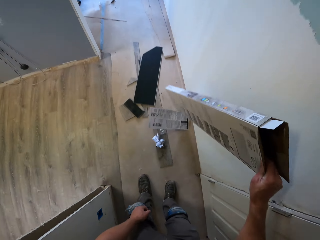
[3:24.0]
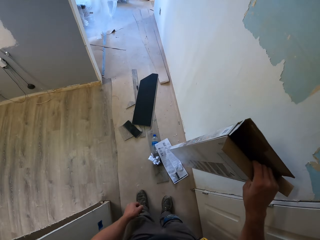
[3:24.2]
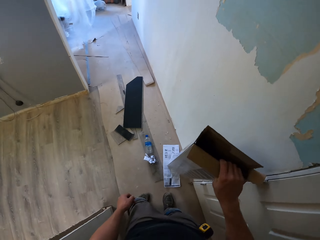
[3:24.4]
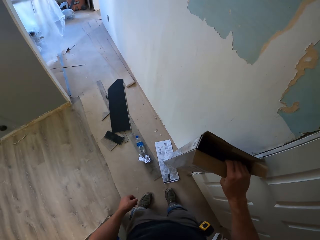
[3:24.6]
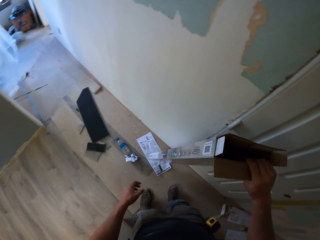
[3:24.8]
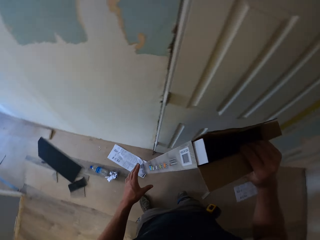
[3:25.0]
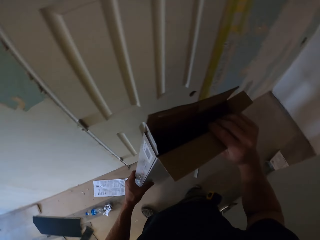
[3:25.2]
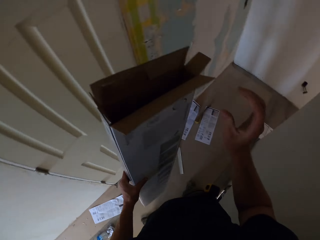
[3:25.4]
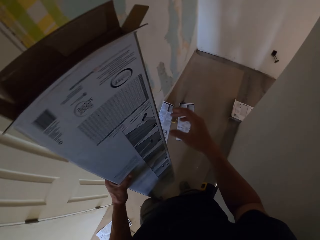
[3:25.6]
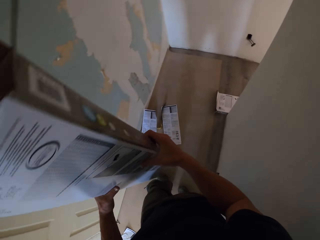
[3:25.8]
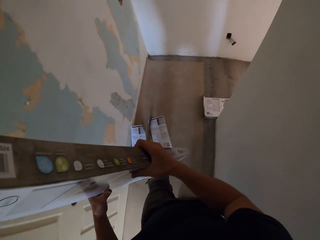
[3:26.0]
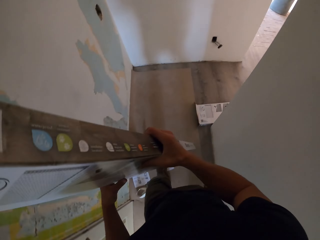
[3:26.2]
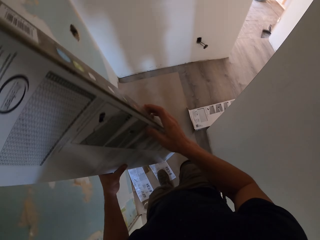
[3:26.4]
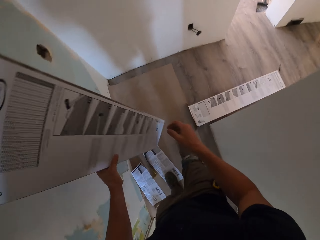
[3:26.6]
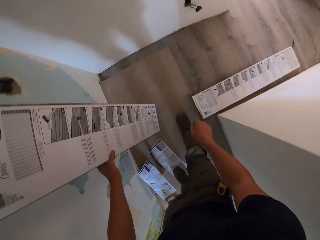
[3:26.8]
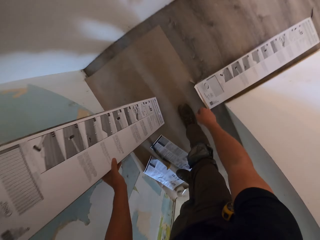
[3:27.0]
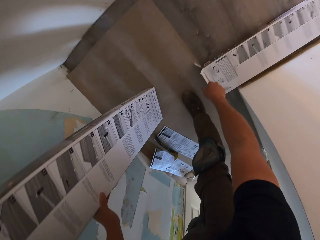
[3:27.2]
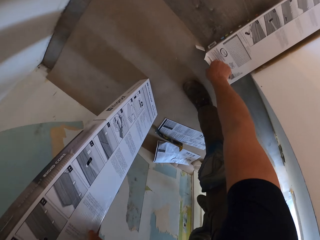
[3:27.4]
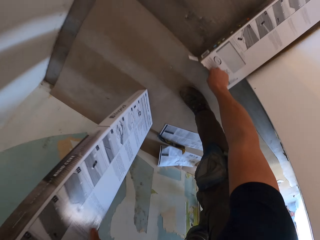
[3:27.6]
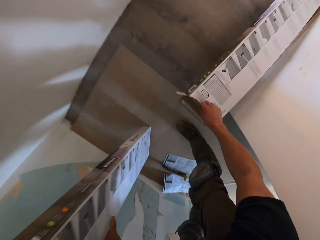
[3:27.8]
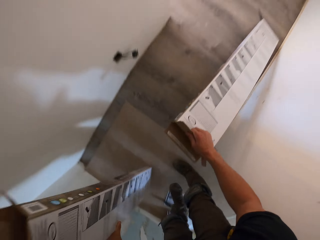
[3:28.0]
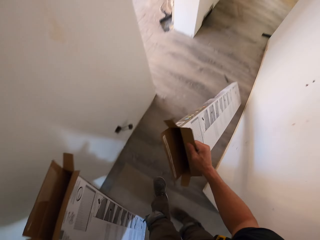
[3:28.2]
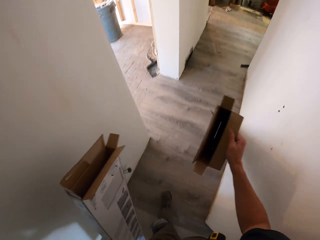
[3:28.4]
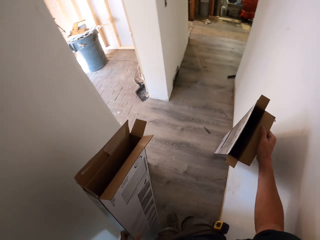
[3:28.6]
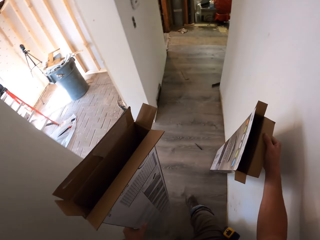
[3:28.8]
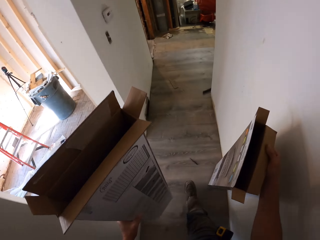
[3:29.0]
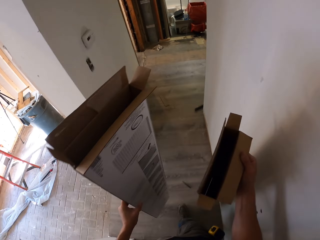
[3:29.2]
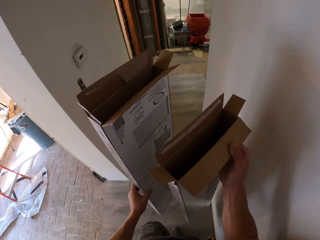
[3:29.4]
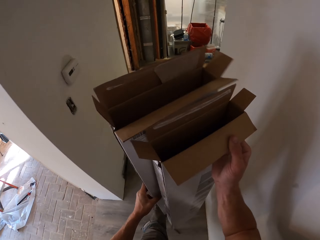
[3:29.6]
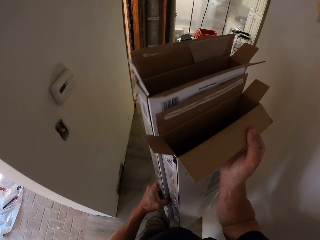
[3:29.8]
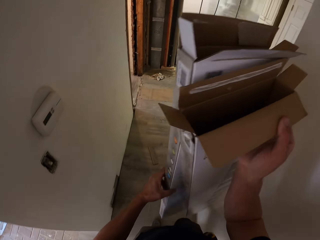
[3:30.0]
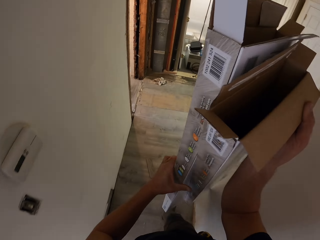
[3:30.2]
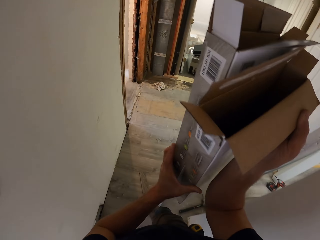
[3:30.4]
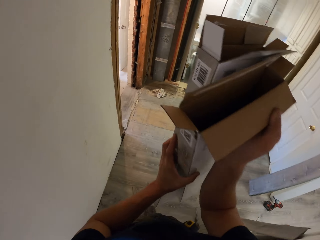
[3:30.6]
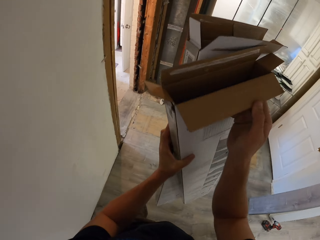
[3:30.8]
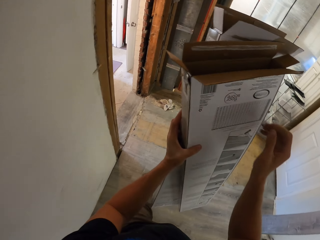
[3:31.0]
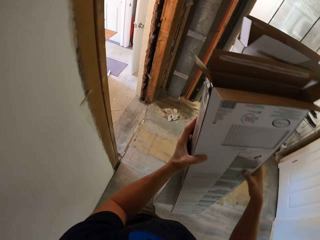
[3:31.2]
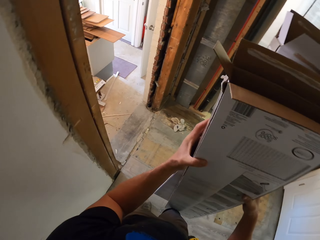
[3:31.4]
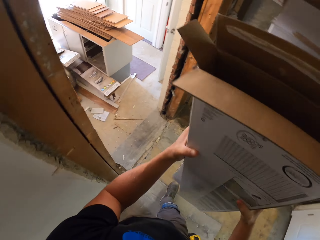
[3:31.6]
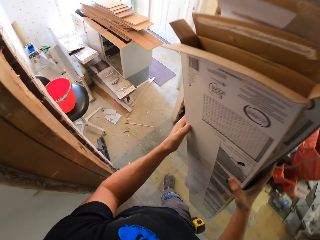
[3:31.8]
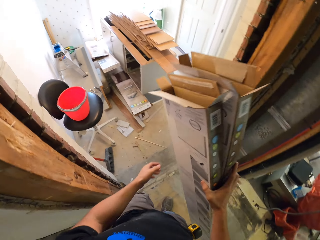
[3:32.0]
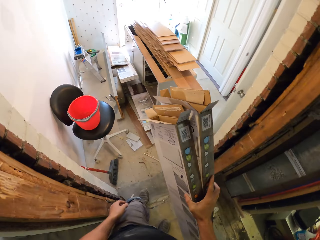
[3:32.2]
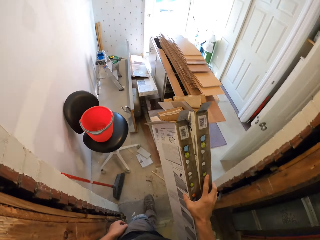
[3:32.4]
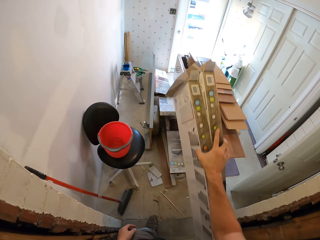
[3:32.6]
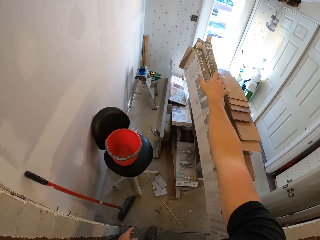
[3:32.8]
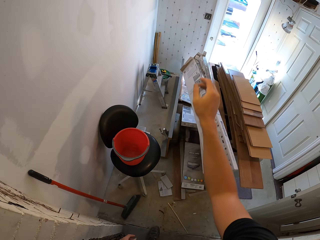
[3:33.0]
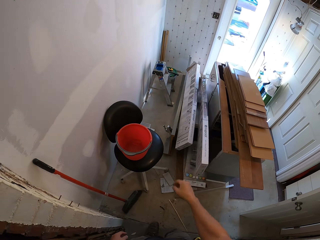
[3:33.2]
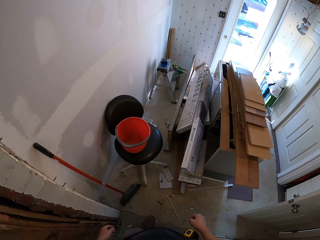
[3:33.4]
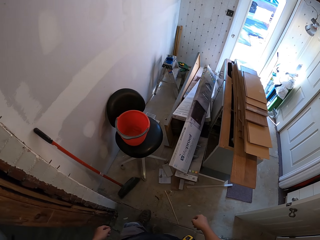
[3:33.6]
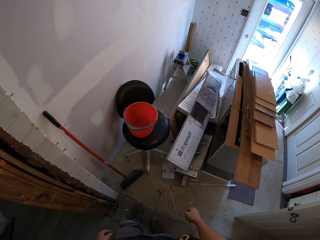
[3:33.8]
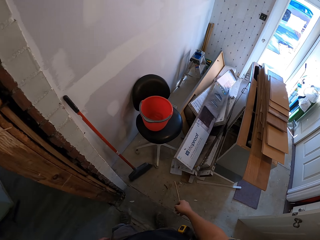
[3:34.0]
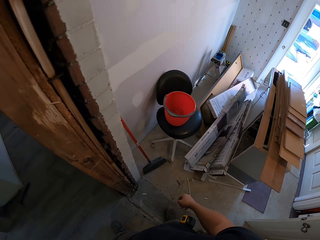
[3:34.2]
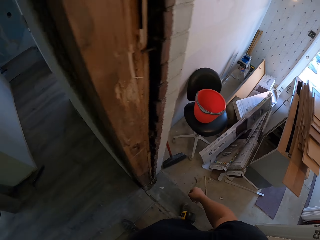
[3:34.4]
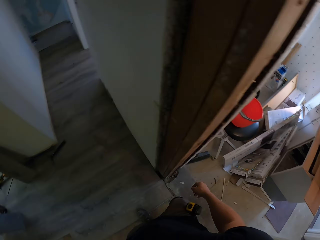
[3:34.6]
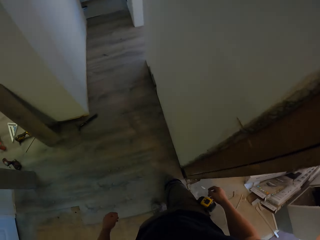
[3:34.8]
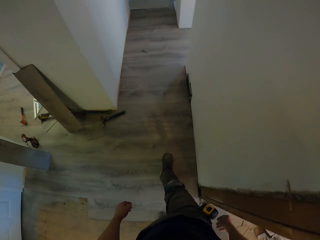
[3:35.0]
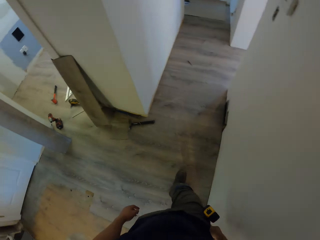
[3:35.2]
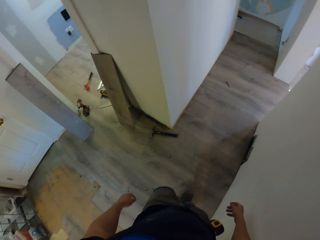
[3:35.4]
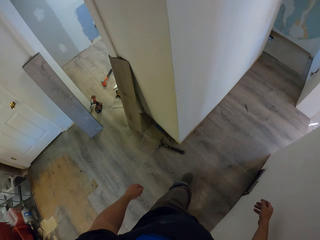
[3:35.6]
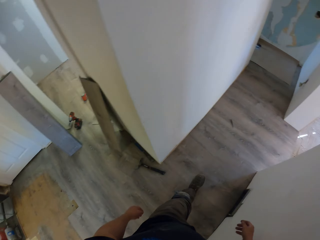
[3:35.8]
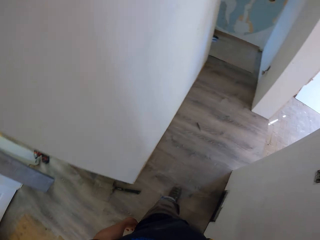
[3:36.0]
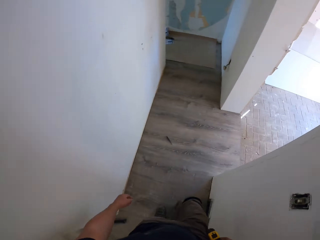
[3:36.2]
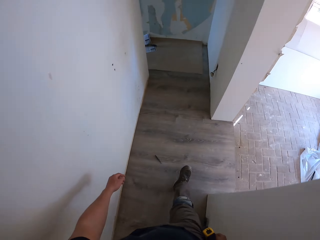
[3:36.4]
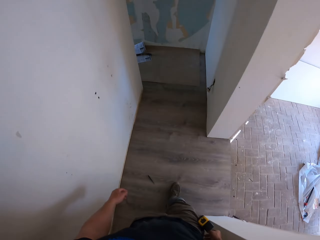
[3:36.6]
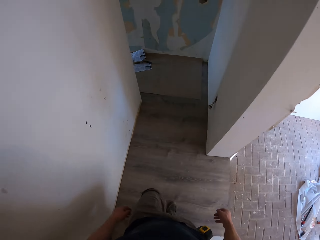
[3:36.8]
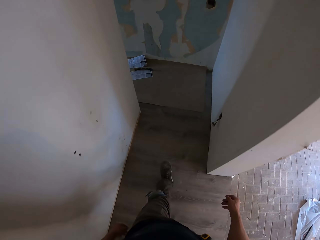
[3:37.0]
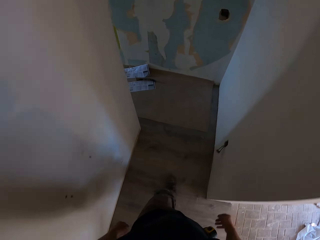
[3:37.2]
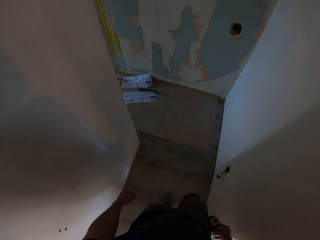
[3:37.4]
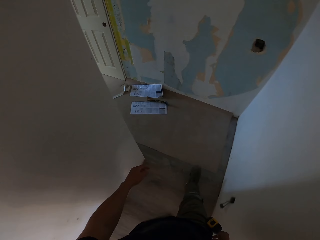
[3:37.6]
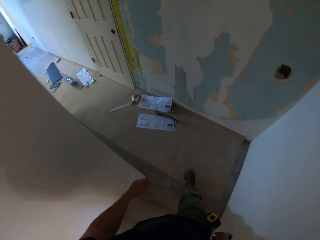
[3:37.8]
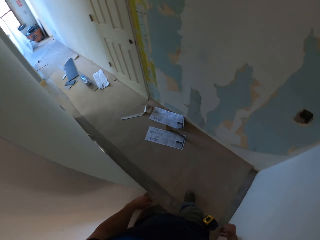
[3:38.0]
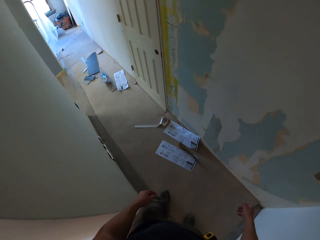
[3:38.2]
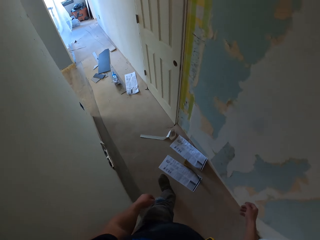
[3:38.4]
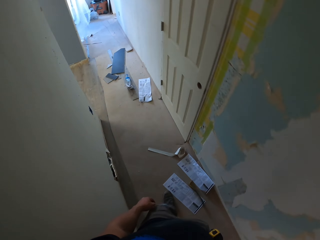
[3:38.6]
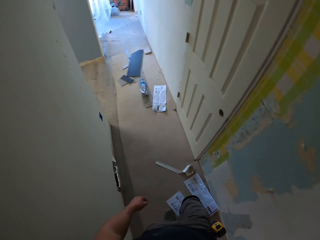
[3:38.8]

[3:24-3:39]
The camera wearer walks around. They take the Beauflor vinyl flooring box. They walk in the house. They throw the boxes on the floor. They walk in the house.

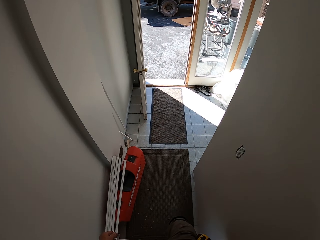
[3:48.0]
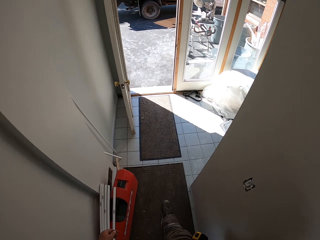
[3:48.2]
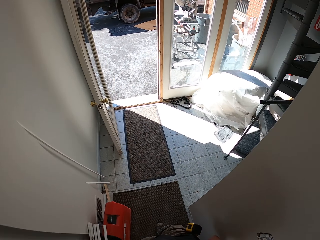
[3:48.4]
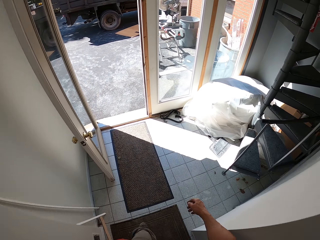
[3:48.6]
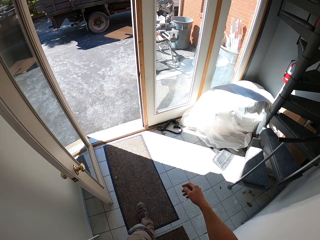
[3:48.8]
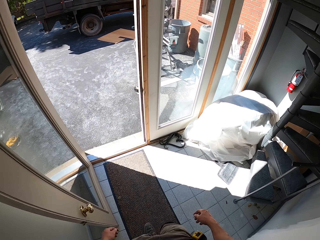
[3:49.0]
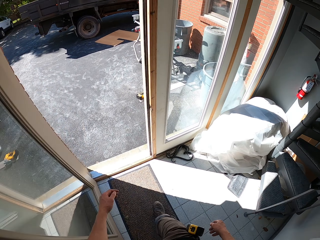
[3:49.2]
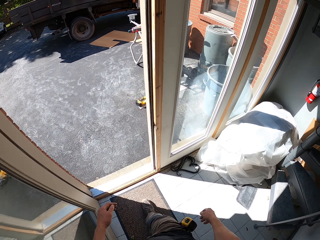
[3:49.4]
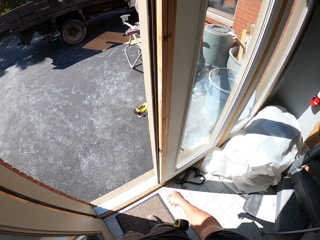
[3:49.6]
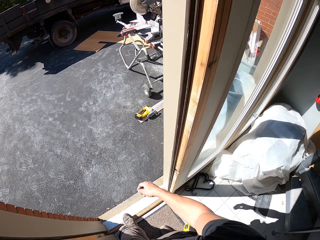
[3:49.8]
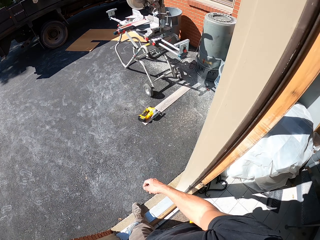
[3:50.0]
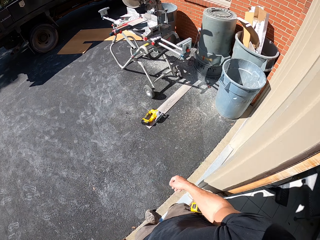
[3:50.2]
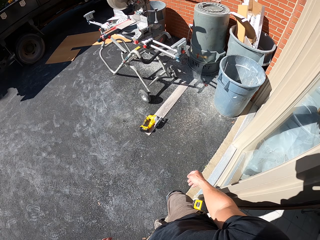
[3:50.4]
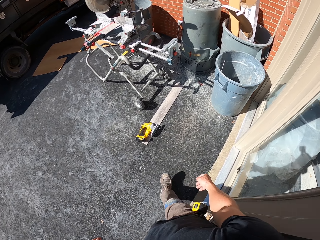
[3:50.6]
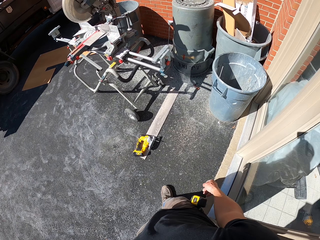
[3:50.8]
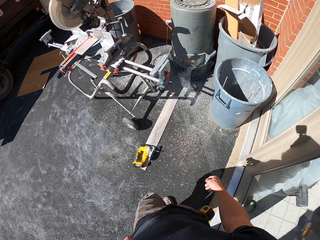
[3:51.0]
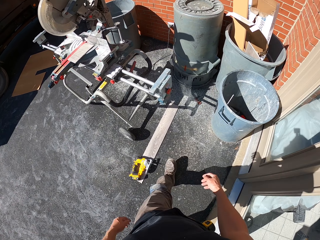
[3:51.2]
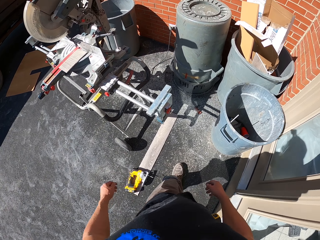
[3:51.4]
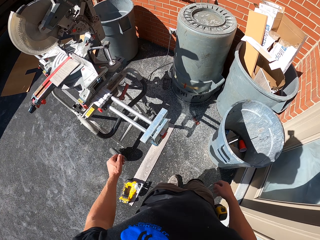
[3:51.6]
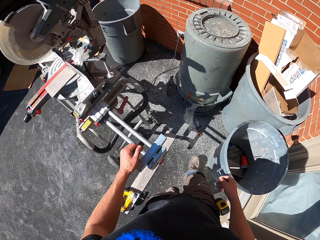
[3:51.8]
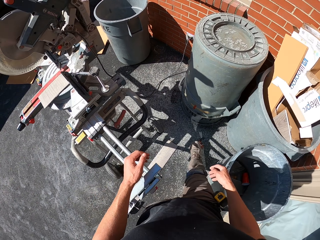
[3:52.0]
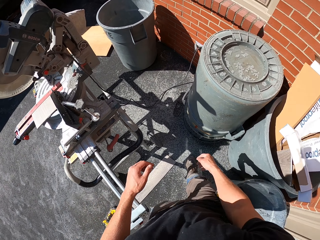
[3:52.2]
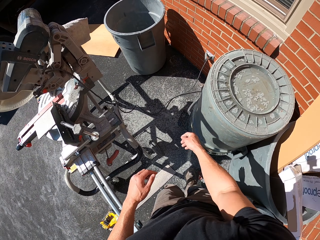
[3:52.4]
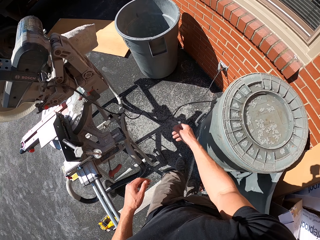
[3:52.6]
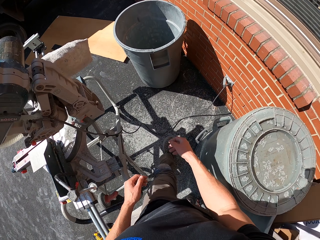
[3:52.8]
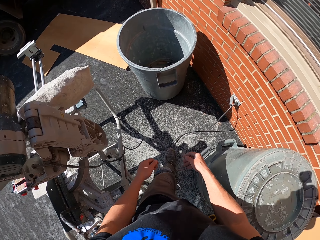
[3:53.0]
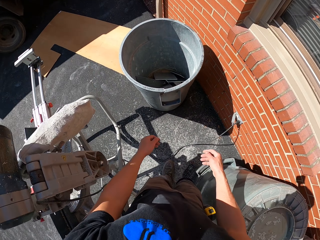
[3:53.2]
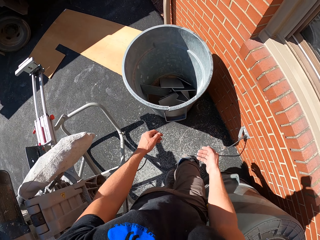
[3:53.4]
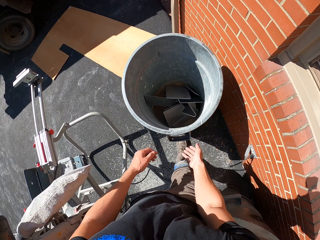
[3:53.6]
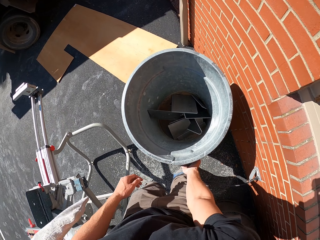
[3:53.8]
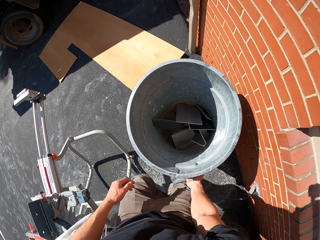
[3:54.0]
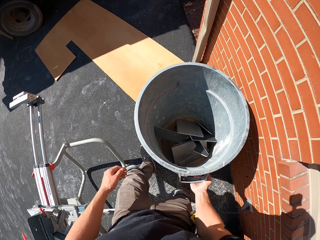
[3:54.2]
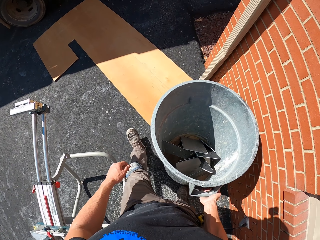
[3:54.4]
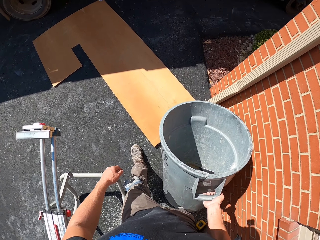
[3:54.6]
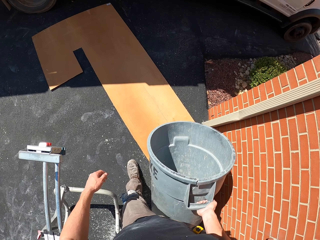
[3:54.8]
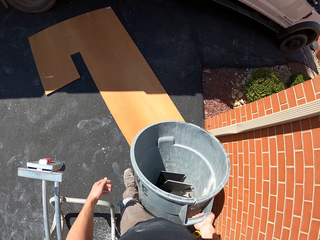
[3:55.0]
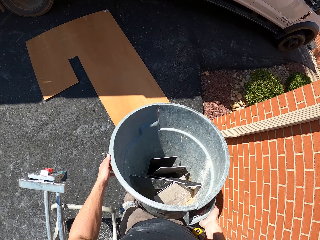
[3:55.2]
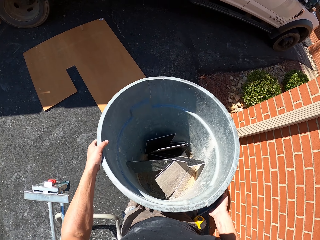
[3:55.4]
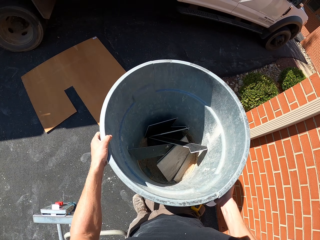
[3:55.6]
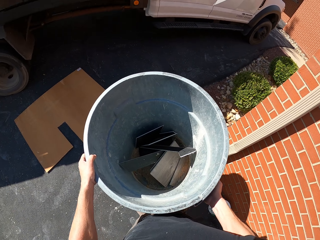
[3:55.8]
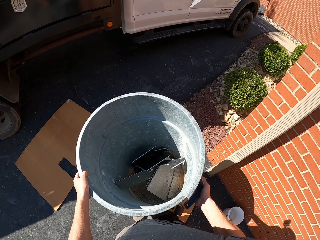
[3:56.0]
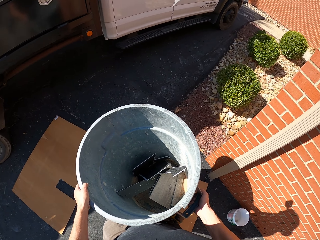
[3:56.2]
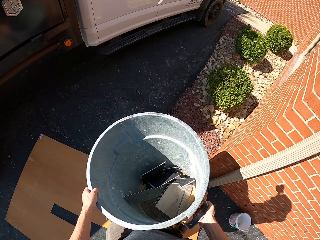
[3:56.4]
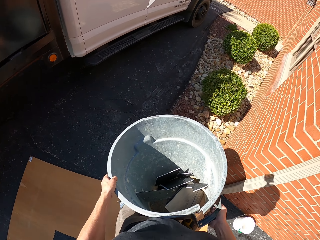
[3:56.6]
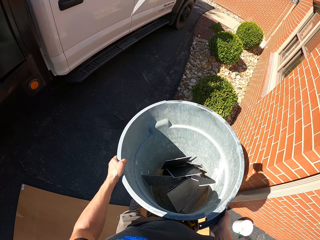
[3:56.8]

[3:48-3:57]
The camera wearer walks outside. They take the dustbin.
